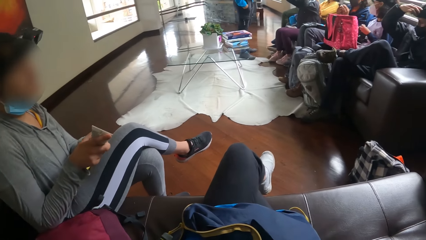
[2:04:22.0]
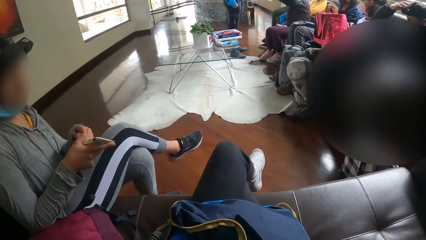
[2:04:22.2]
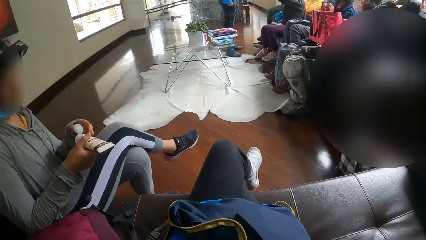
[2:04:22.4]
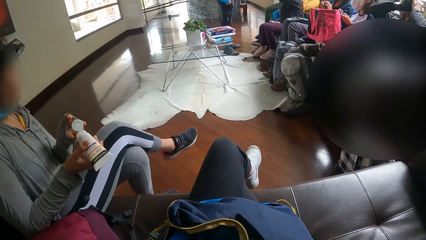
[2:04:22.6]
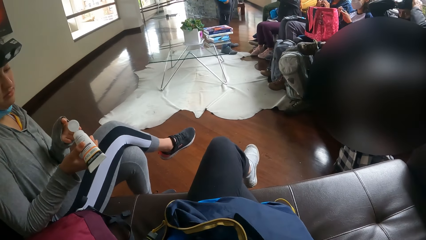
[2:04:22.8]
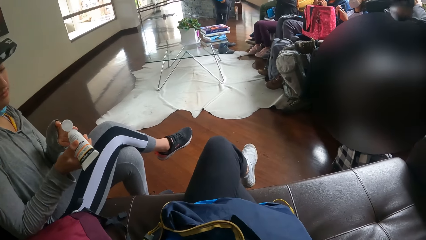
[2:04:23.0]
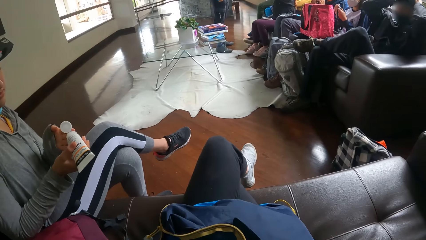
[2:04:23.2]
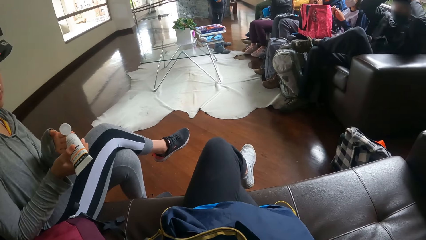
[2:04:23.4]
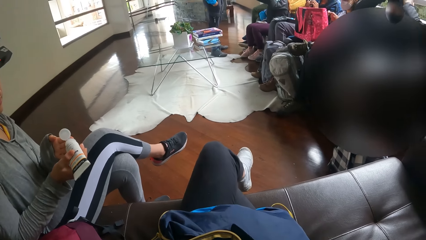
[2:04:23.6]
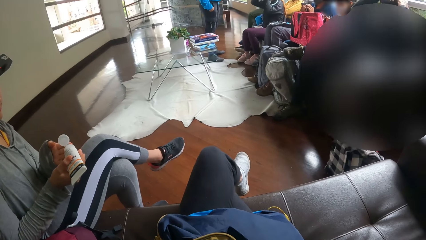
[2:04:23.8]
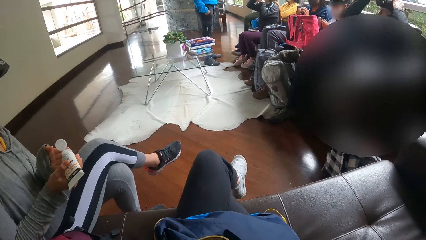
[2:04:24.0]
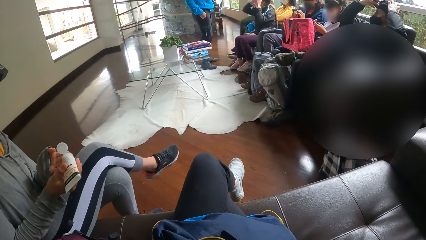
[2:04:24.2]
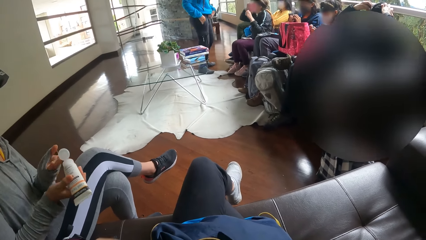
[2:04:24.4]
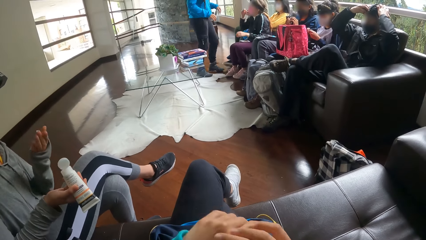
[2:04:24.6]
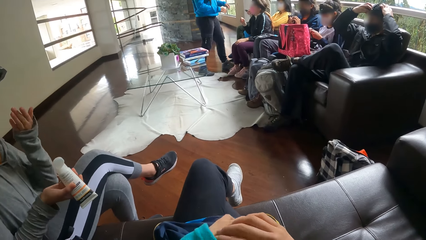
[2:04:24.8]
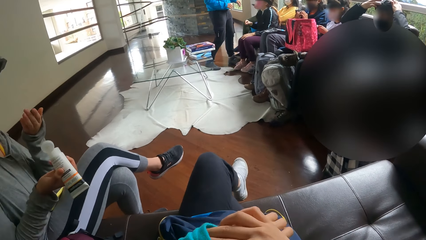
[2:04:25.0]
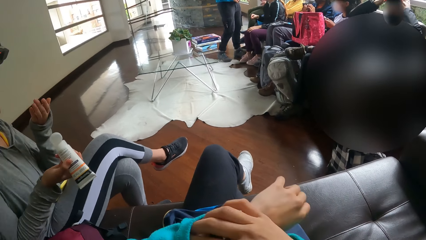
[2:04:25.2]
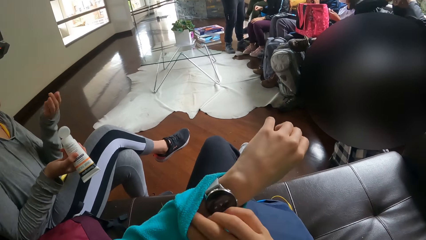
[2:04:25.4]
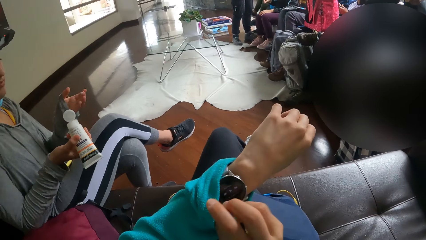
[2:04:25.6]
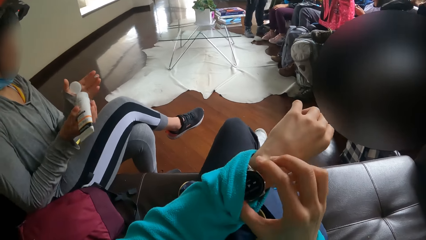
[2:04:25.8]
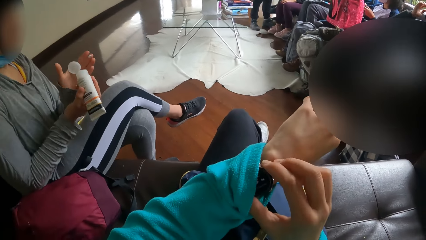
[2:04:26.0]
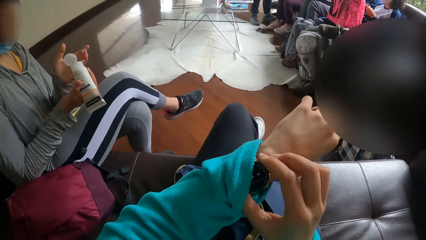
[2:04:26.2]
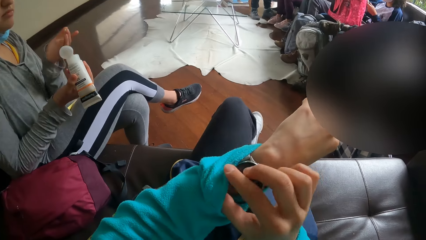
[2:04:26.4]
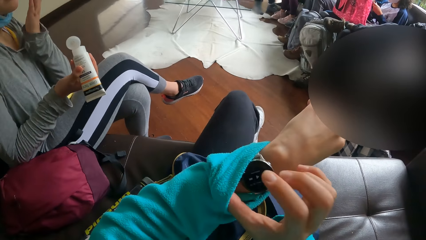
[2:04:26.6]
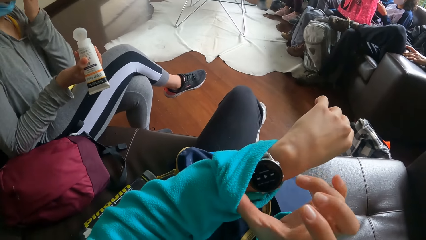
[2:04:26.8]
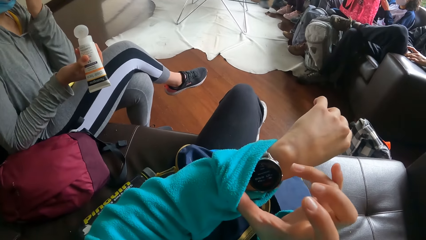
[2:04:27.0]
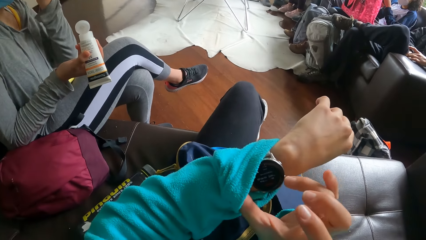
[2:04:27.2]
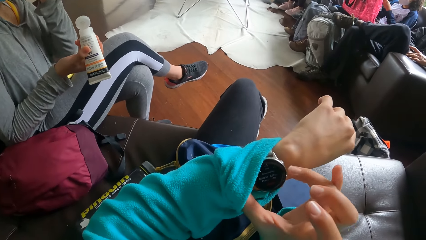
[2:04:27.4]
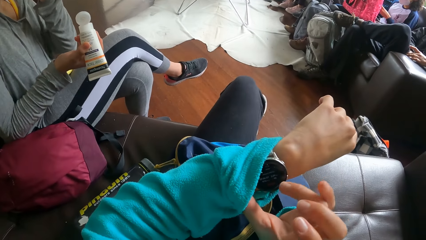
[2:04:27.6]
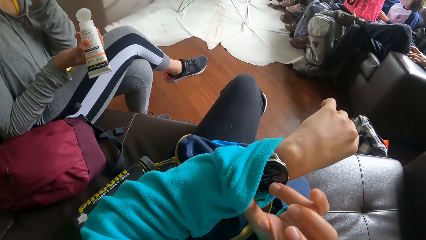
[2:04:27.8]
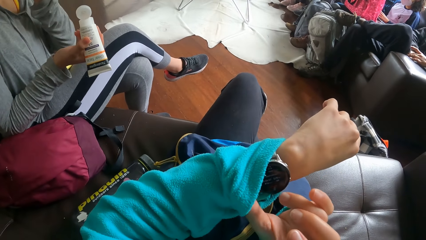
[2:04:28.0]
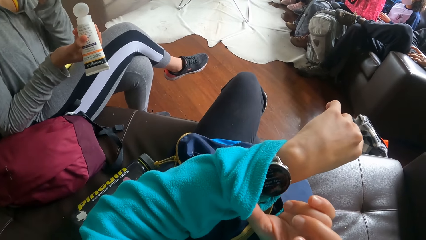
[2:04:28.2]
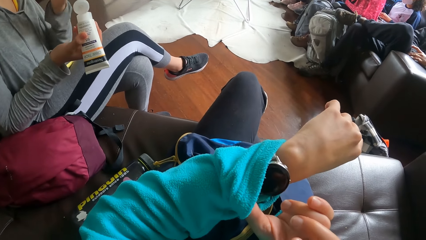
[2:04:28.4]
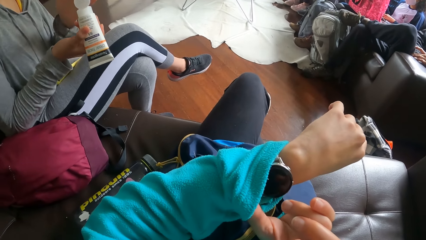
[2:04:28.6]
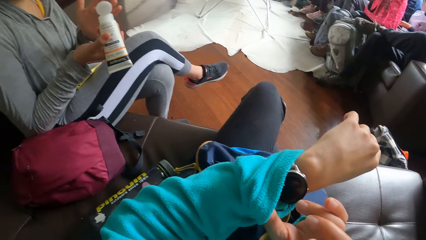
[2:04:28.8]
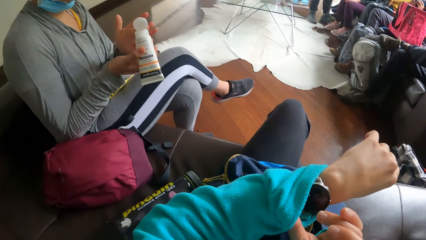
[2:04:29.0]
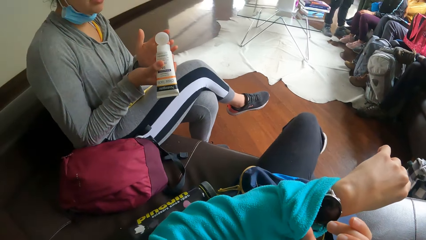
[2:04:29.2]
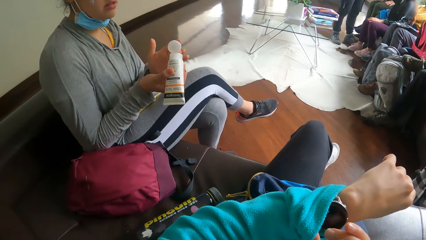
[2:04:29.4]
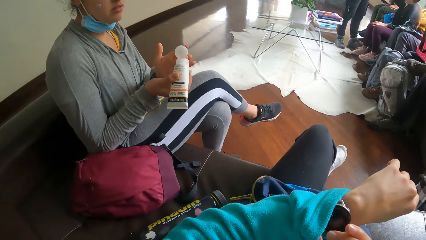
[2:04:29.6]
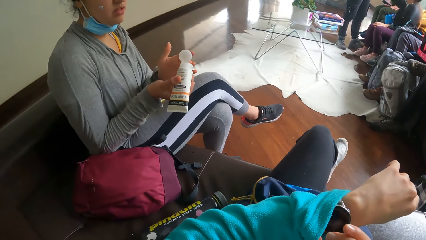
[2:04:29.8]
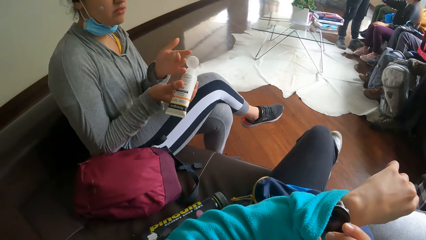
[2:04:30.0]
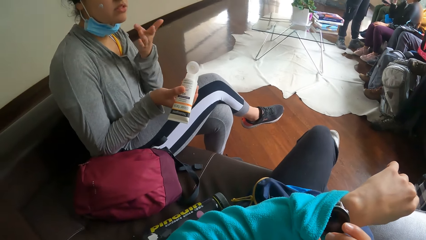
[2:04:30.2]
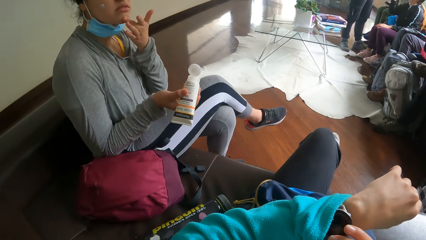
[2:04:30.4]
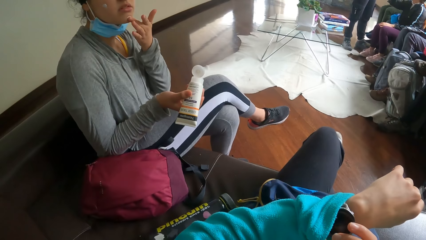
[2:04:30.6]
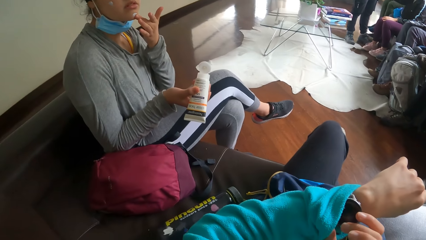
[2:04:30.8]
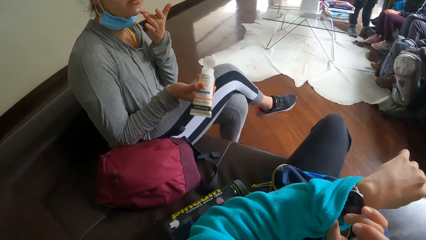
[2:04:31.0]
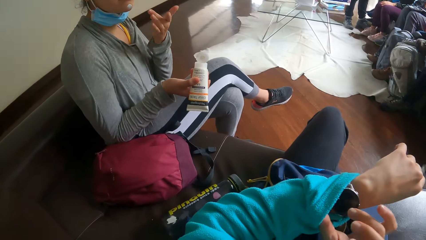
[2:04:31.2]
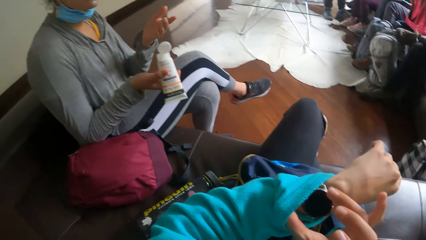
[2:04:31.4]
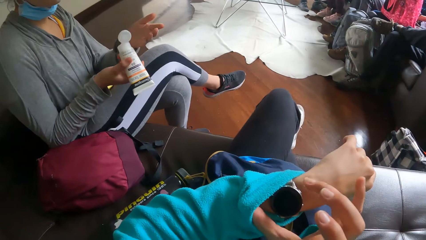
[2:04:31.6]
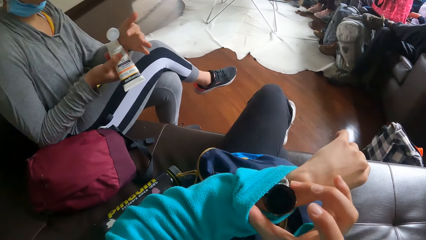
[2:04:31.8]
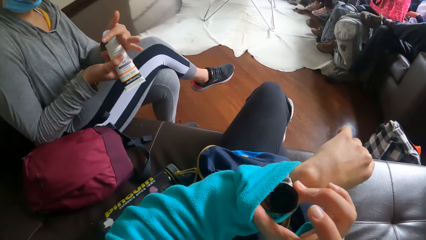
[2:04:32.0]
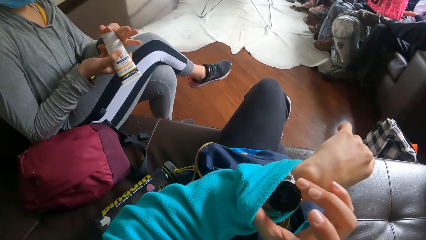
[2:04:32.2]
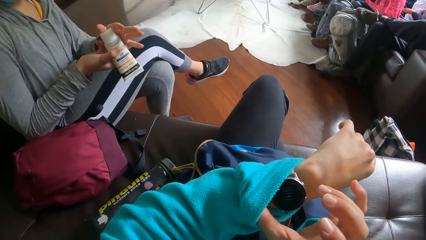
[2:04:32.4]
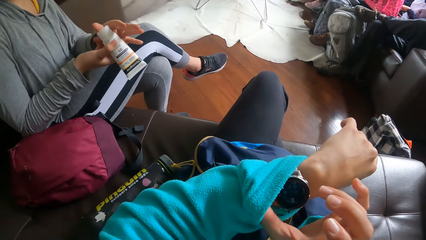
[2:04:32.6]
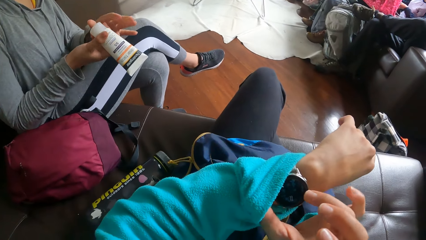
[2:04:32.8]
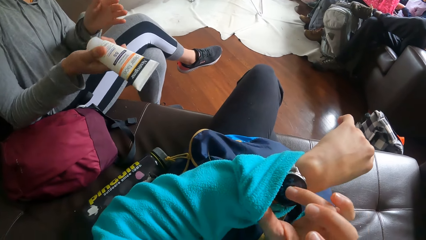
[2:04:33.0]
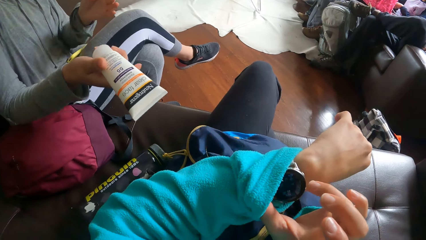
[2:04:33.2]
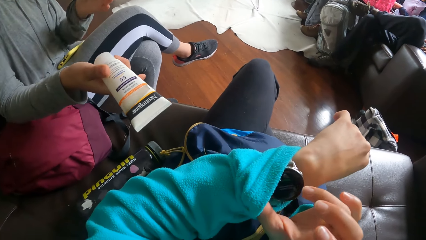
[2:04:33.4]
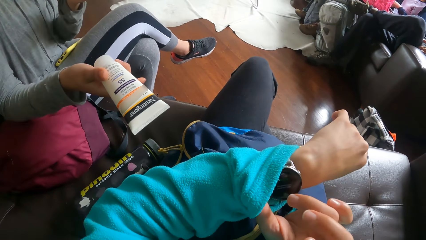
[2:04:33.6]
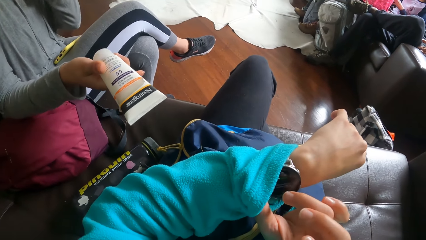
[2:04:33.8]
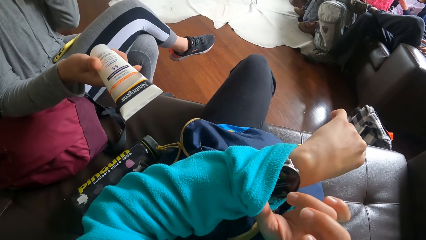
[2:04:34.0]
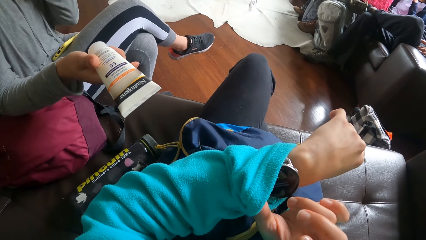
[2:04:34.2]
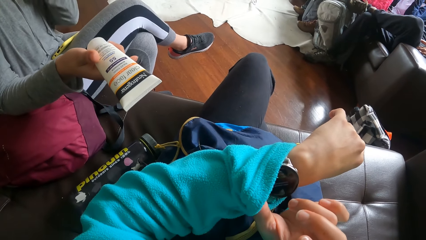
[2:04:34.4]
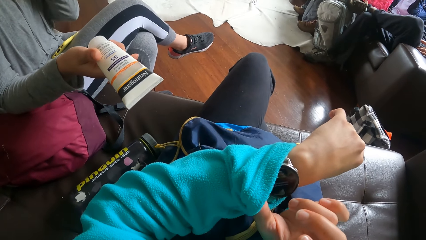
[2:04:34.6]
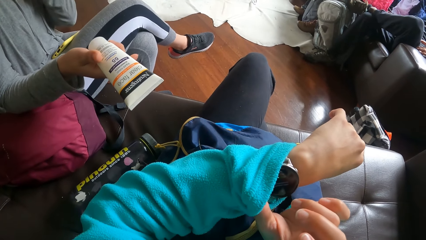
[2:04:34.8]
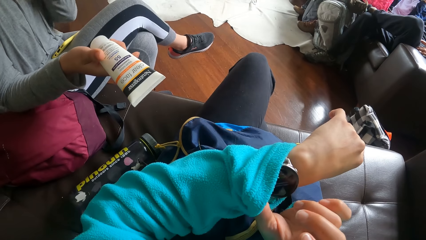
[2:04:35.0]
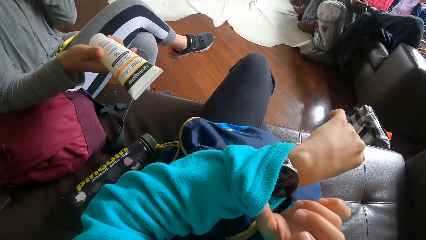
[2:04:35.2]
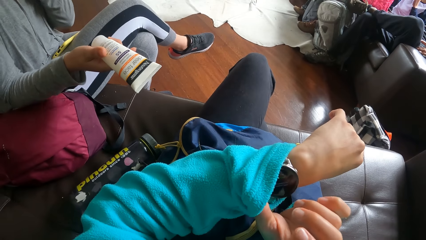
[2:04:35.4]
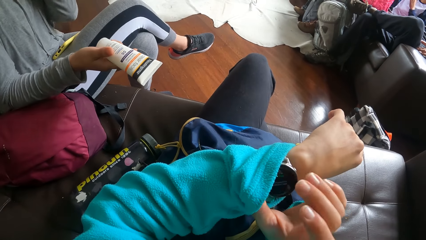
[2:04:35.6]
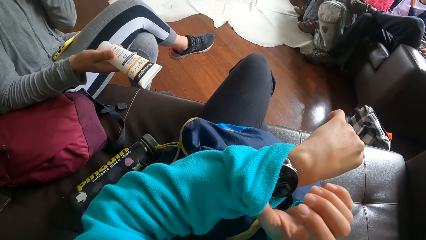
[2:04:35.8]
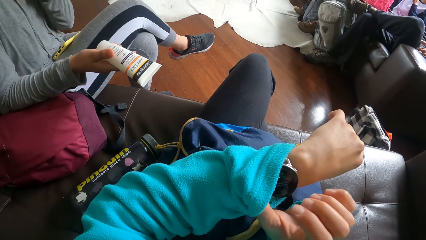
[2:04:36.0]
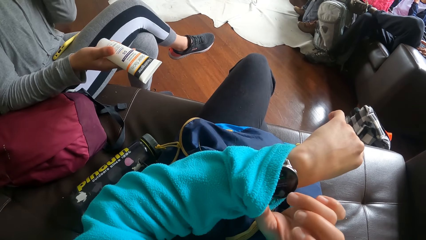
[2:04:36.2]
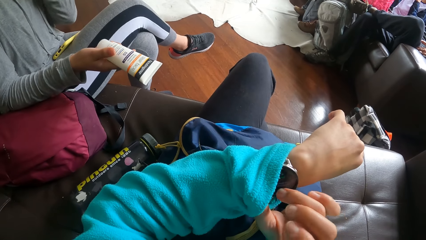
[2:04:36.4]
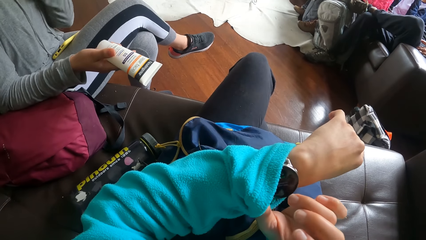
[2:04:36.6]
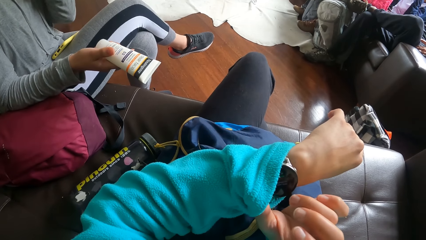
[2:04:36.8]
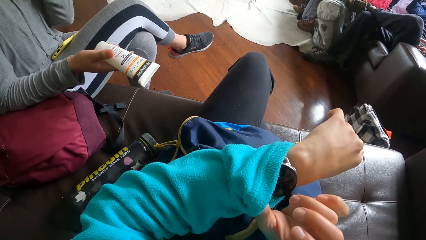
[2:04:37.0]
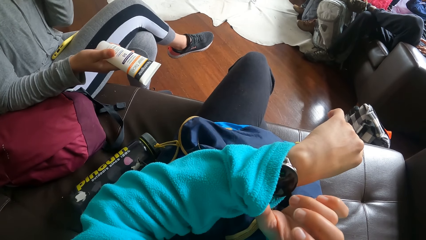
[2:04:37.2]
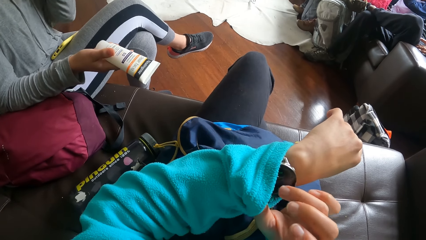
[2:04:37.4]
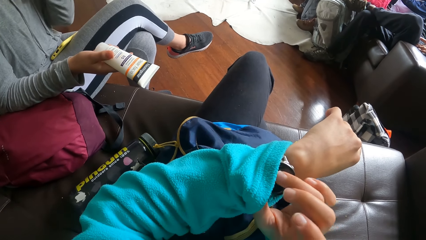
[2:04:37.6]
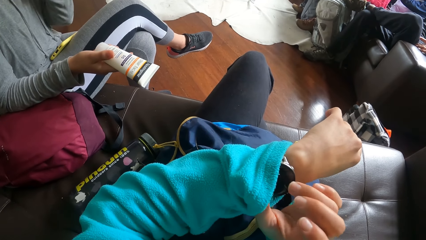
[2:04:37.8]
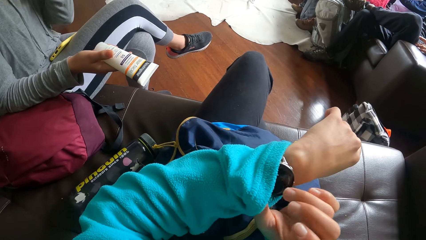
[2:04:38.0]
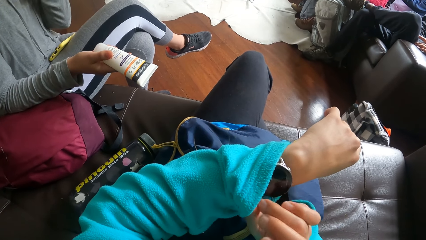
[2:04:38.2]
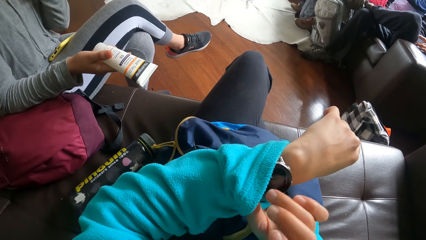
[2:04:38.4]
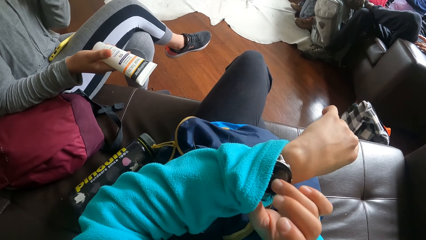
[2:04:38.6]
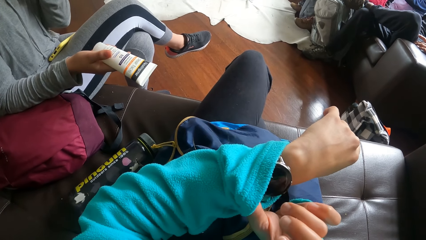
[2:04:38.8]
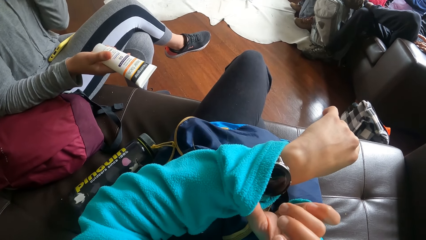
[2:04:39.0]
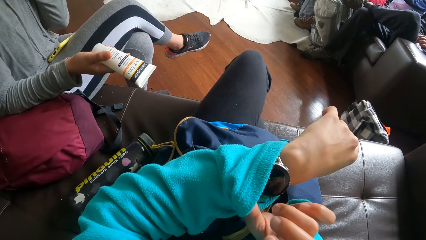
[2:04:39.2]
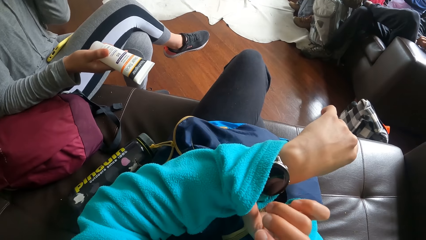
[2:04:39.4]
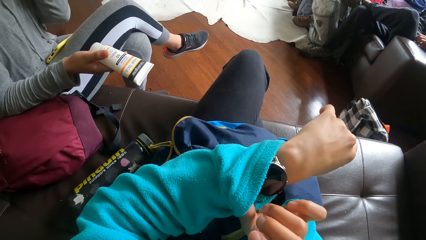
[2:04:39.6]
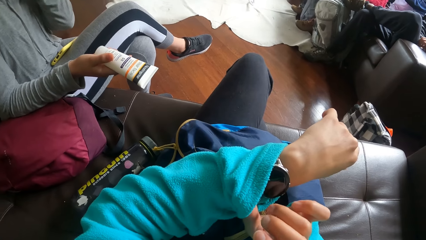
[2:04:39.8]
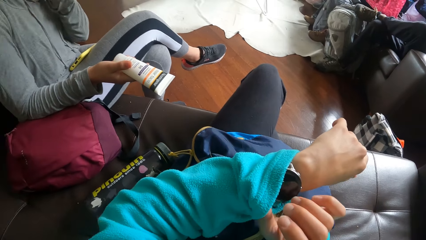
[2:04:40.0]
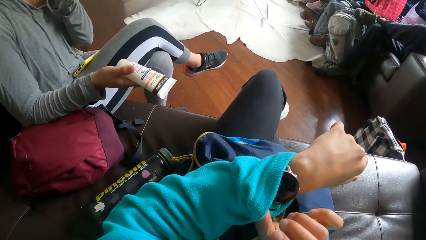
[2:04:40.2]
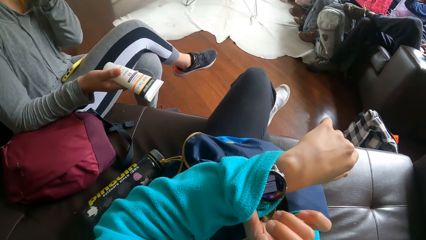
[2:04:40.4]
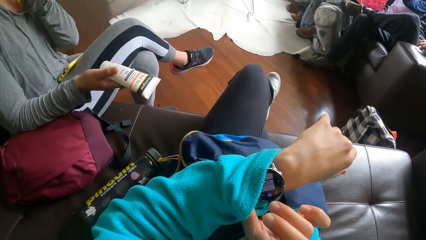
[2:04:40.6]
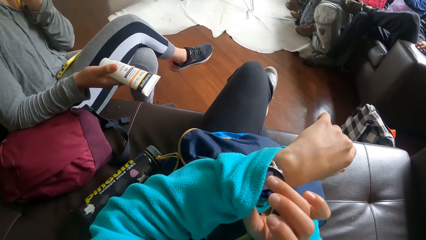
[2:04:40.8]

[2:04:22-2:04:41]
The woman applies the lotion on her hands and presses the cream tube in her right hand on her left hand. The camera wearer pulls the sleeve of her top with her right hand. She operates the watch on her left hand with her right hand. The woman touches her face with her left hand. The woman applies the lotion and presses the cream tube in her right hand on her left hand. The woman touches her face with her left hand. The woman closes the lid of the cream tube in her right hand with her left hand. The woman rubs her left hand on her face.
